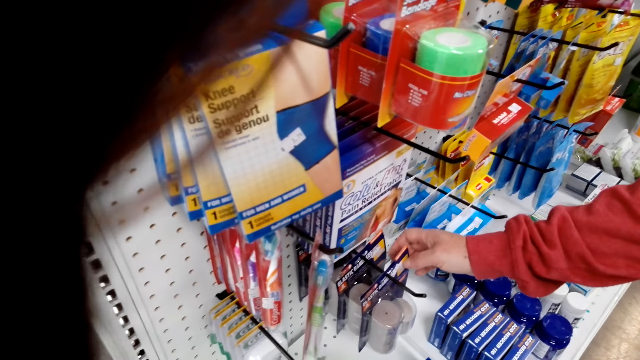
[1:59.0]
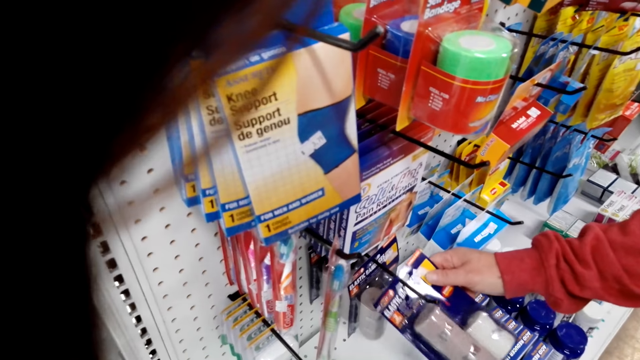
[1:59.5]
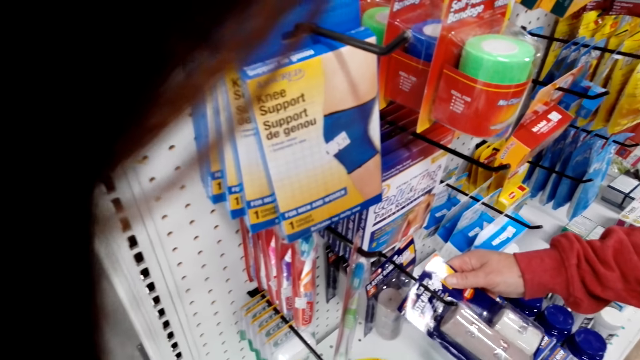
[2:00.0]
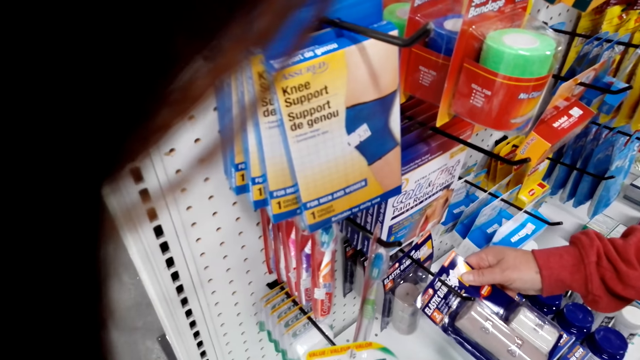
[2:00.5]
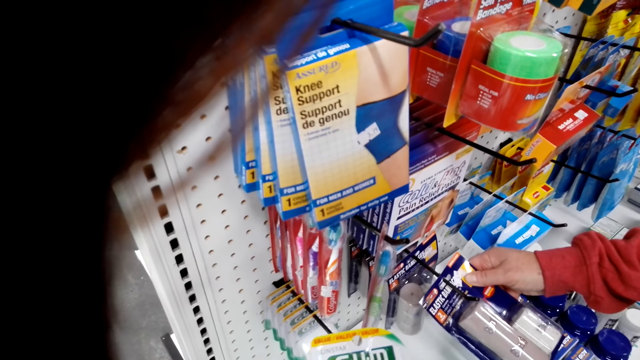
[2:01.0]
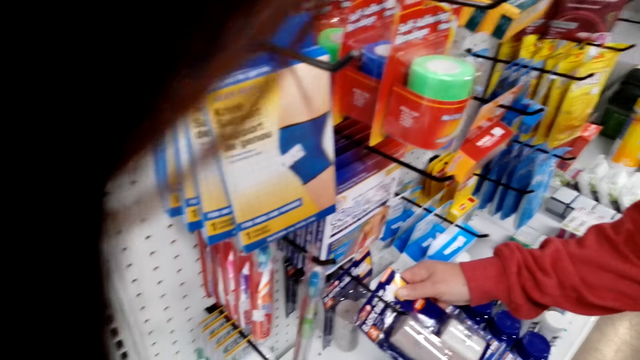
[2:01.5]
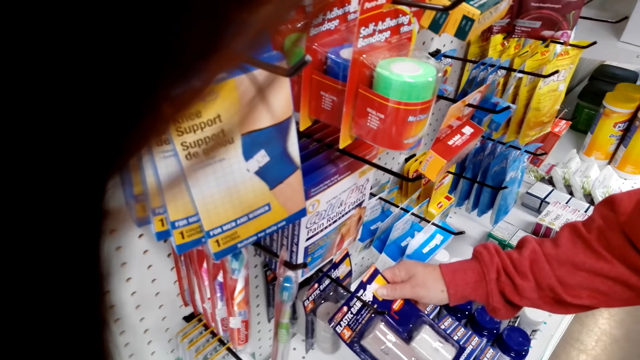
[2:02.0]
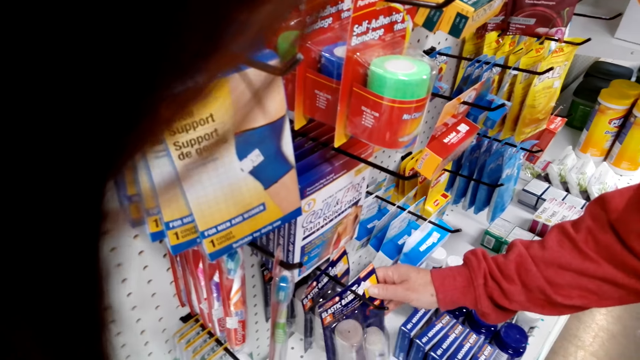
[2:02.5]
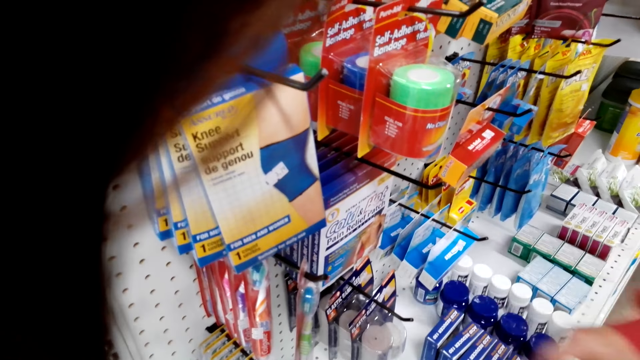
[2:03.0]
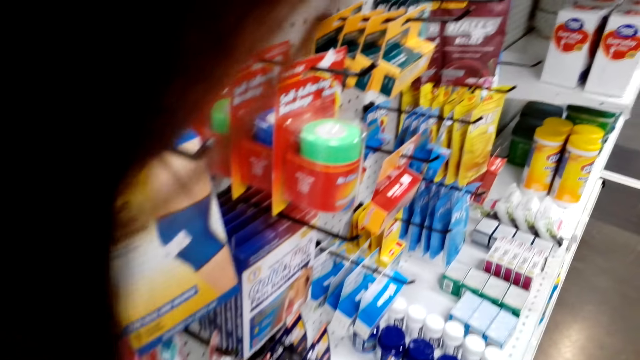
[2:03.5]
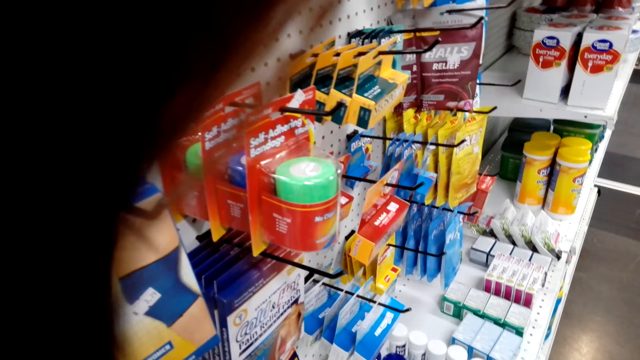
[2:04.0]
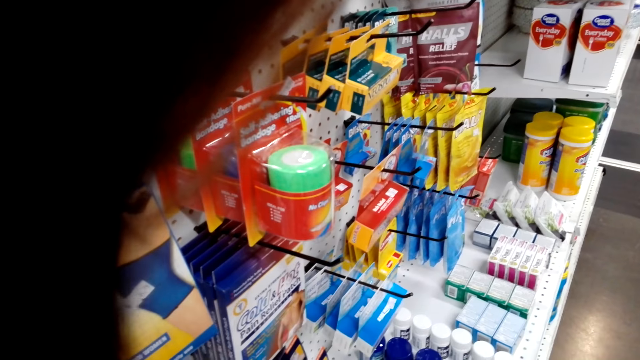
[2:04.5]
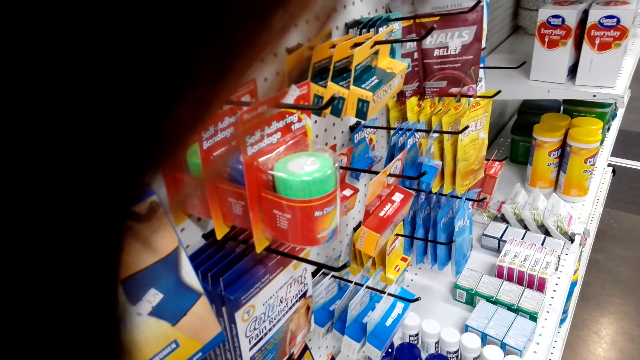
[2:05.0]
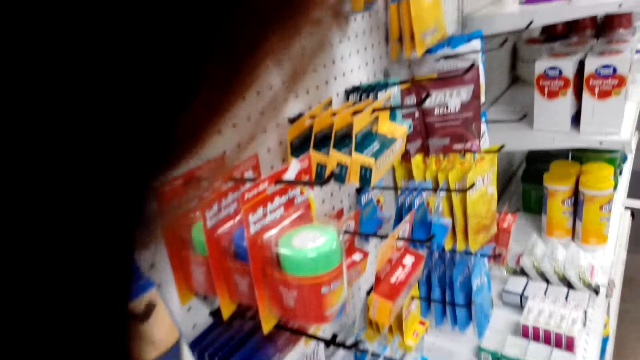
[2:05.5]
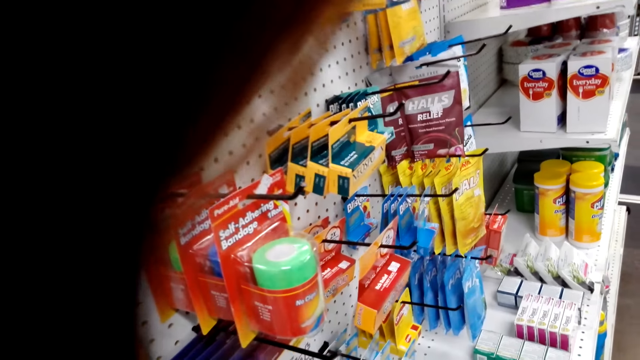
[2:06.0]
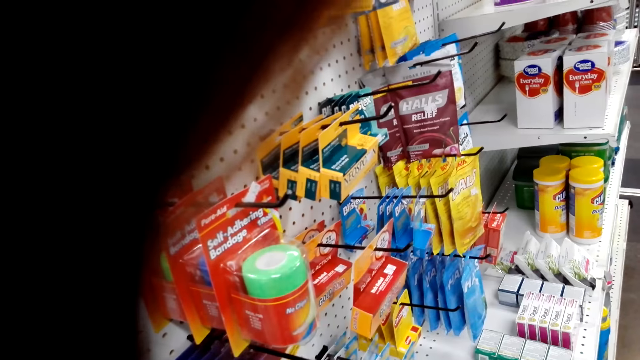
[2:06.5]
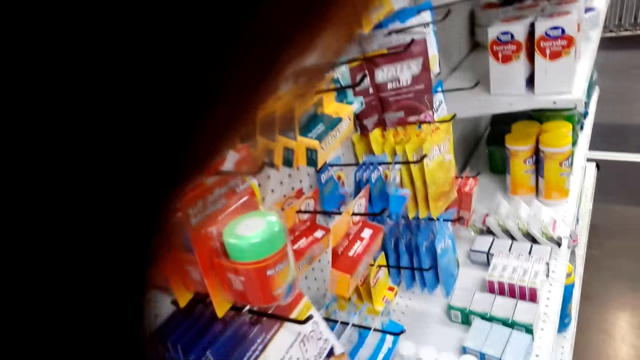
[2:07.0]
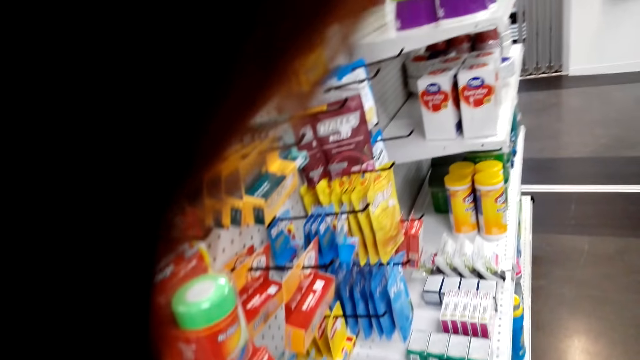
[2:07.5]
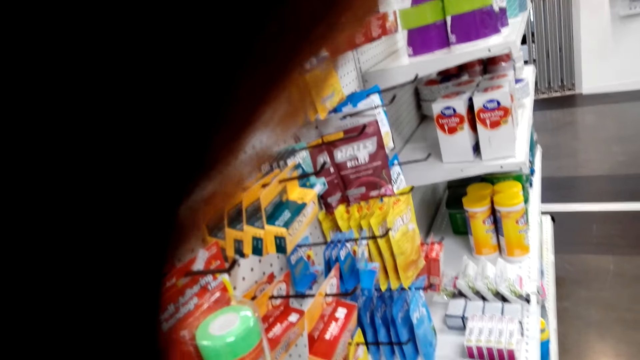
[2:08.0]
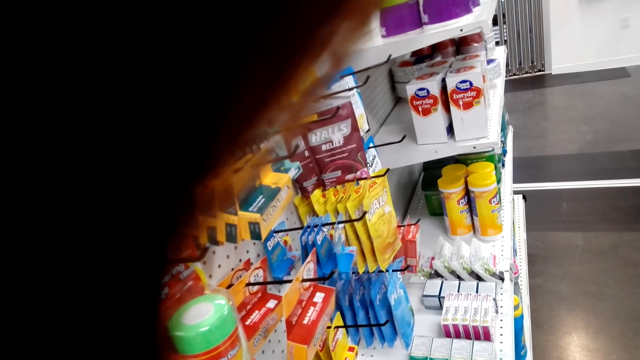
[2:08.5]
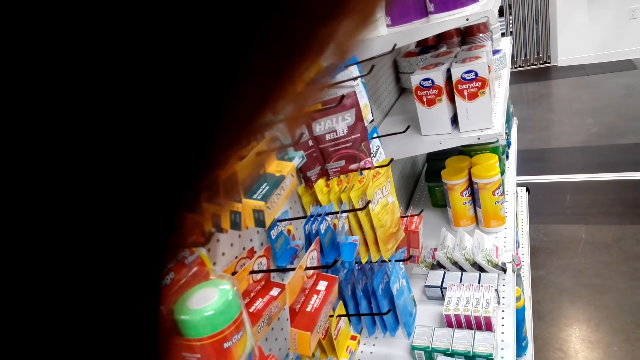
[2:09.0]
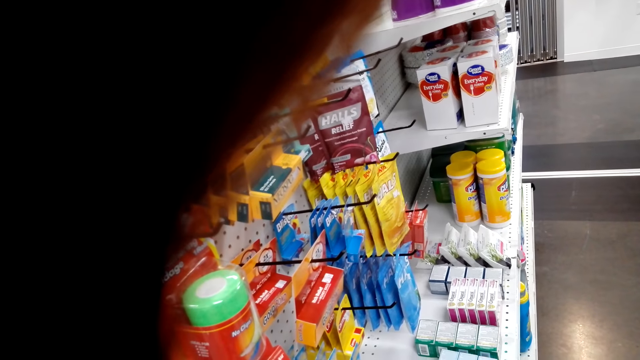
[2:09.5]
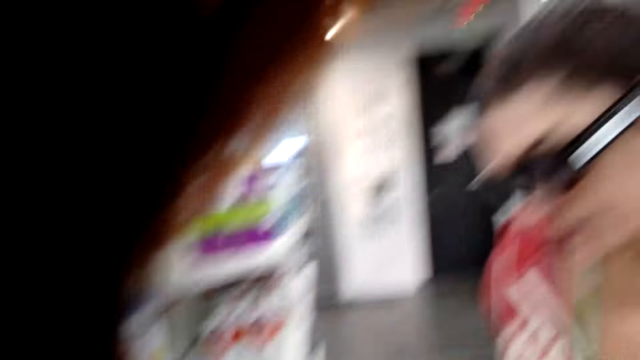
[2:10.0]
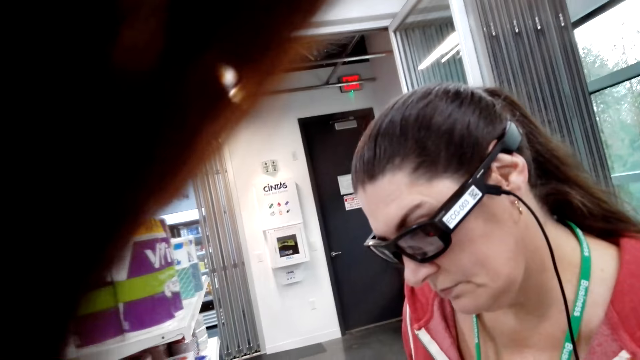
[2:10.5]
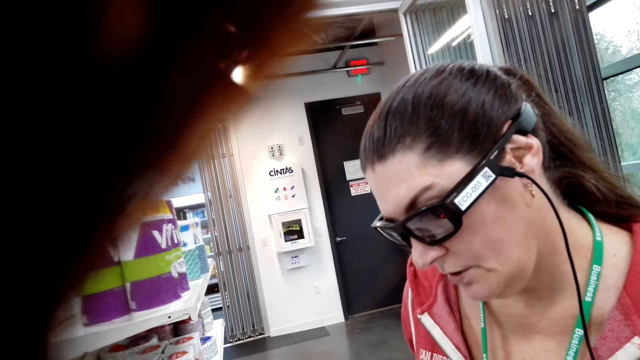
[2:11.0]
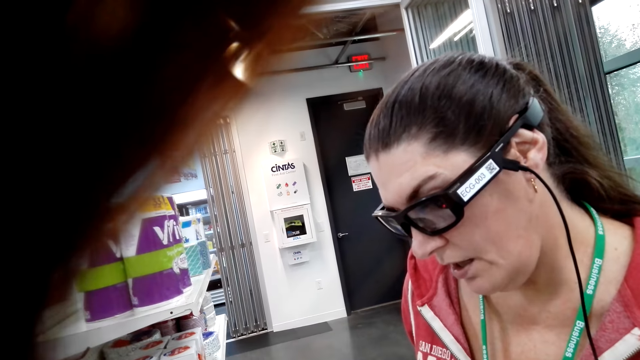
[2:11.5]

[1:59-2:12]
A woman touches something. The camera wearer touches something.

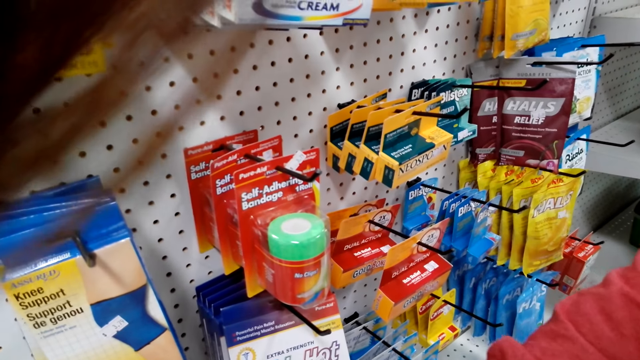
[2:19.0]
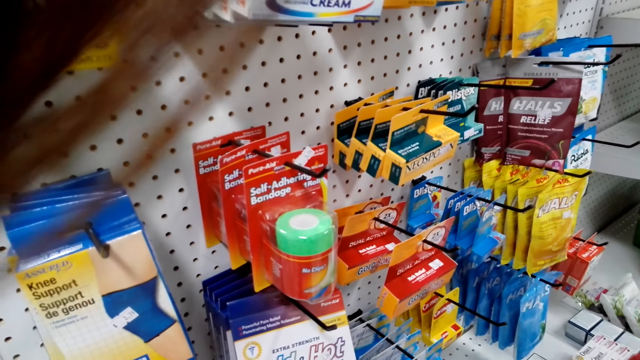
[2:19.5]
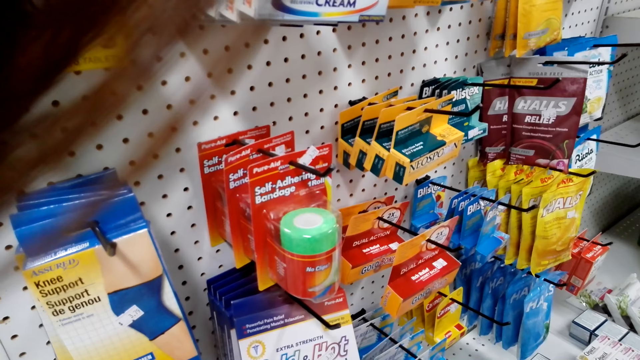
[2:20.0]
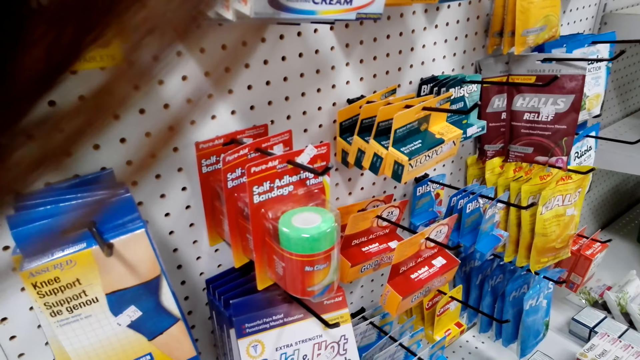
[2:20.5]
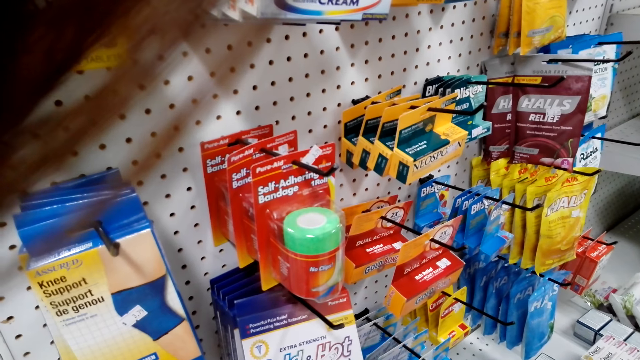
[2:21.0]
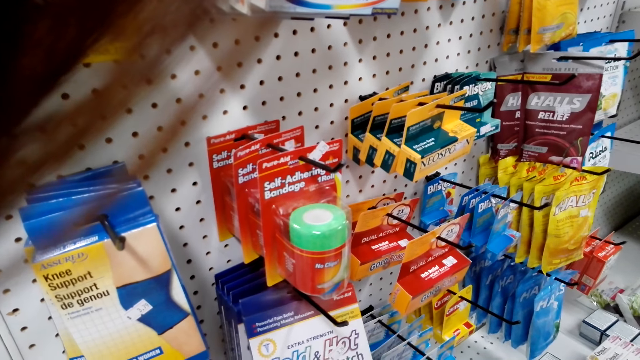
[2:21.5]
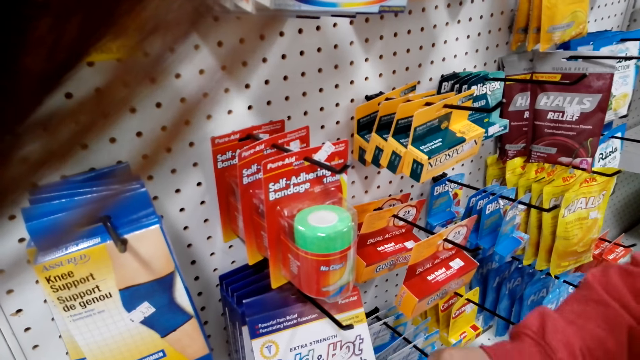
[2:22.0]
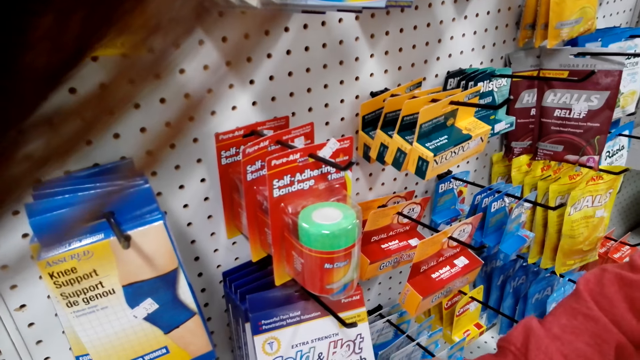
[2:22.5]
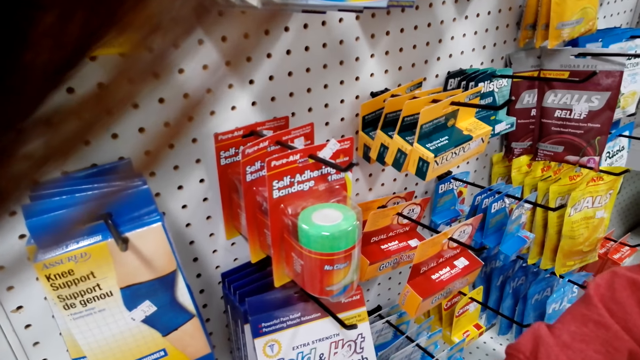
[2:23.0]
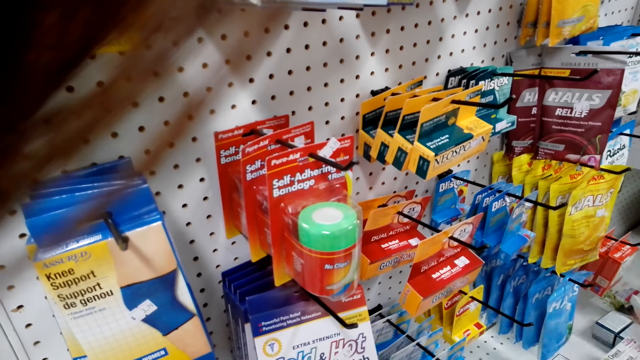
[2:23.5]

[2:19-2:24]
A woman points to something.

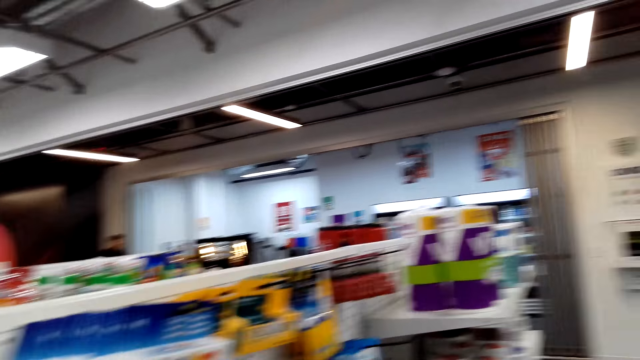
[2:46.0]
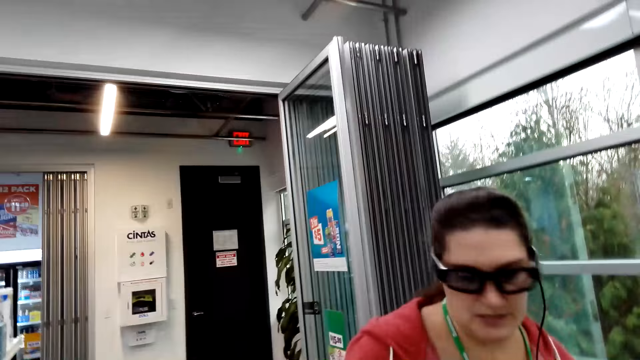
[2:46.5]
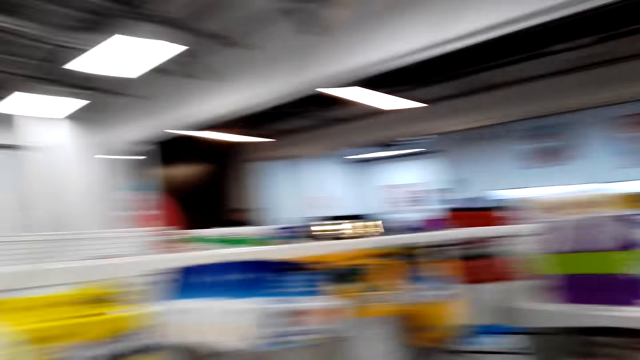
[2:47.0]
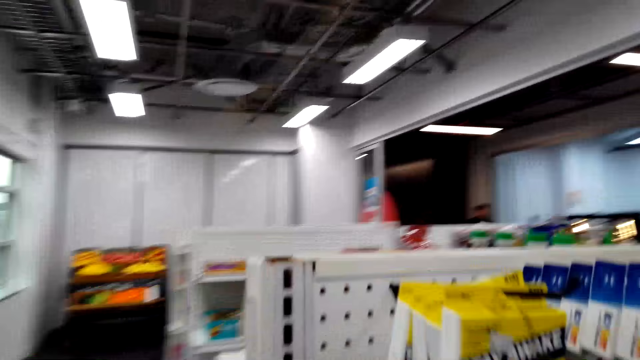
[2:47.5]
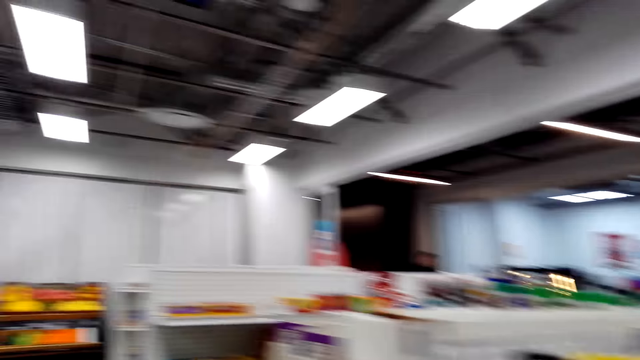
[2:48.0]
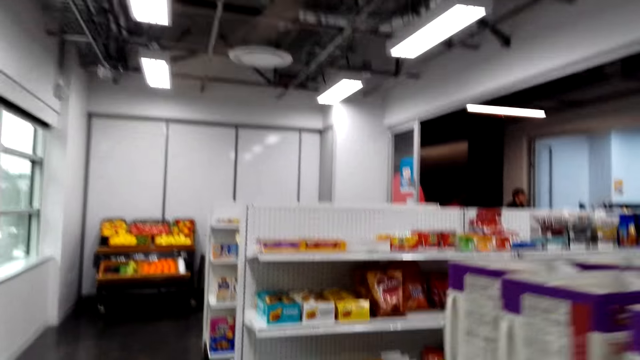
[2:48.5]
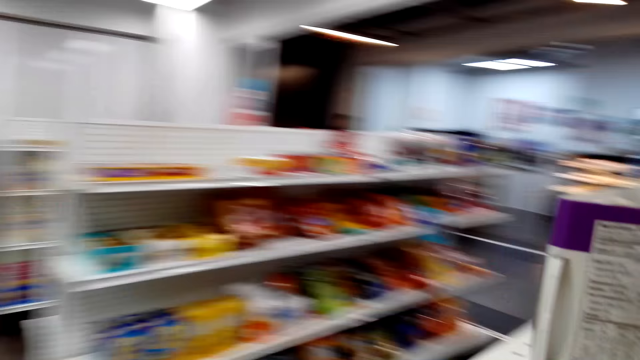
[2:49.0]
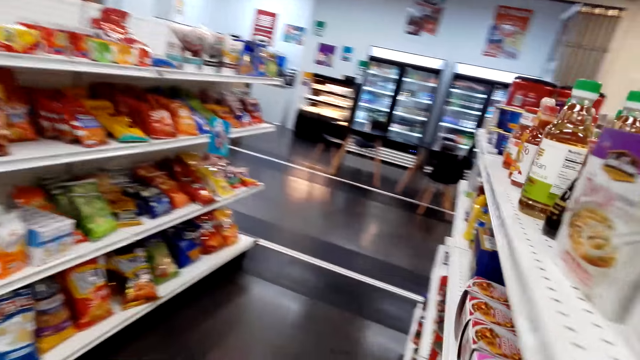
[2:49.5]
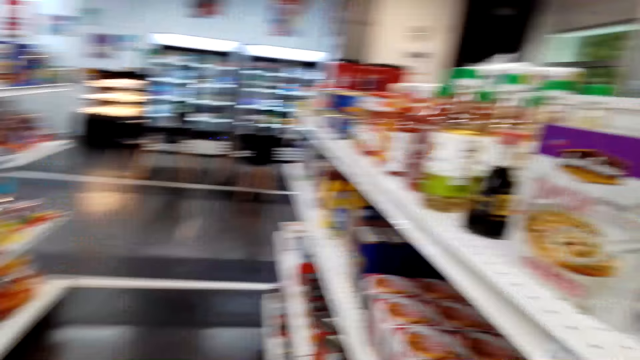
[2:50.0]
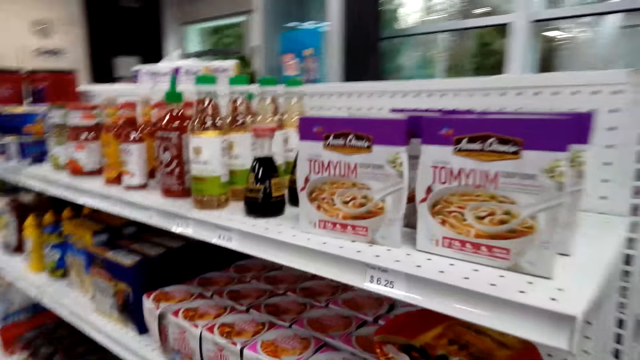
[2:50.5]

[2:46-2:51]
The camera wearer walks towards another rack. They talk to a woman.
